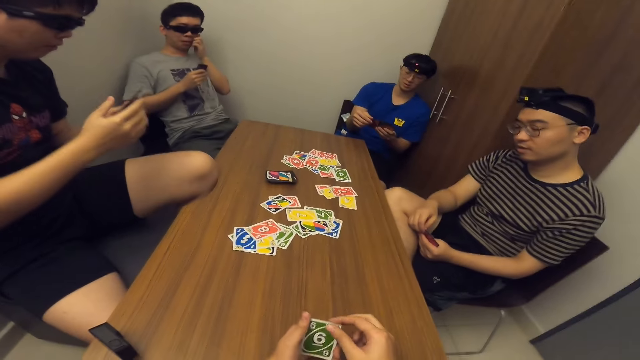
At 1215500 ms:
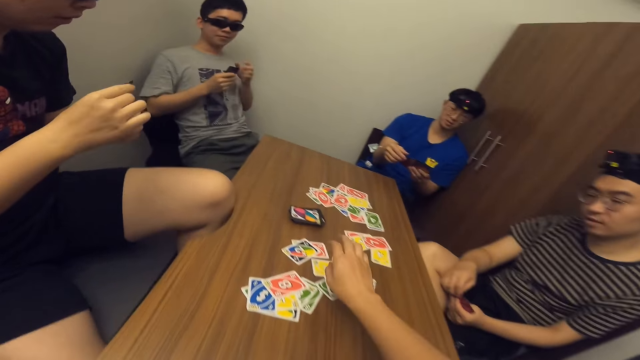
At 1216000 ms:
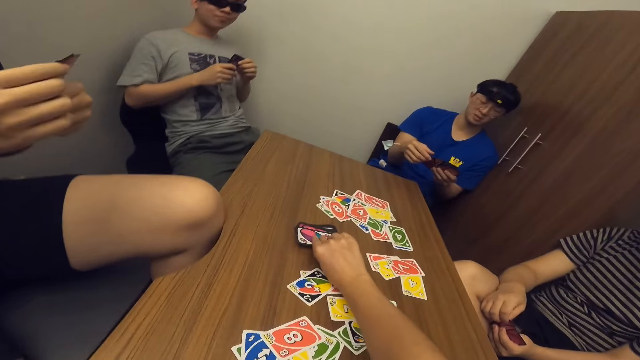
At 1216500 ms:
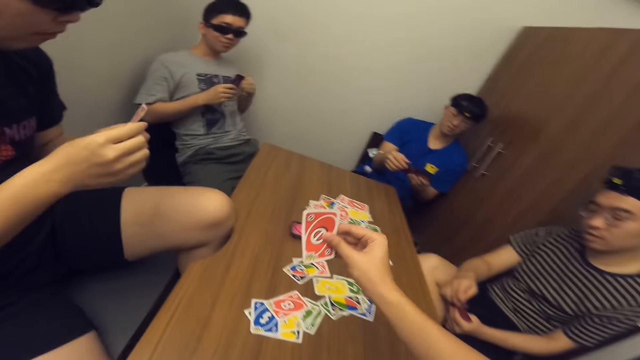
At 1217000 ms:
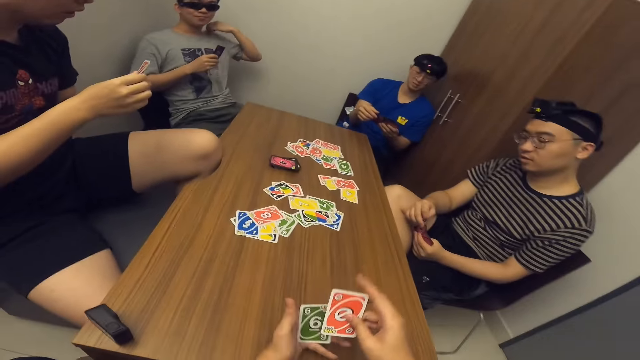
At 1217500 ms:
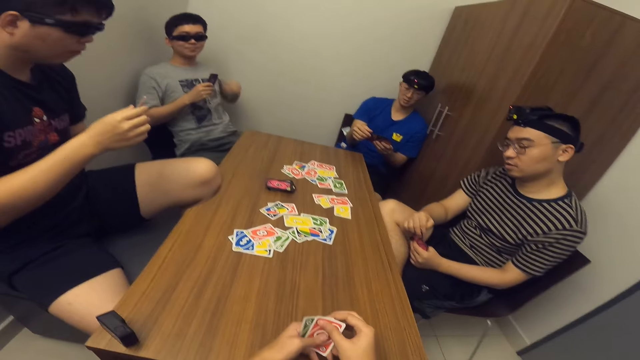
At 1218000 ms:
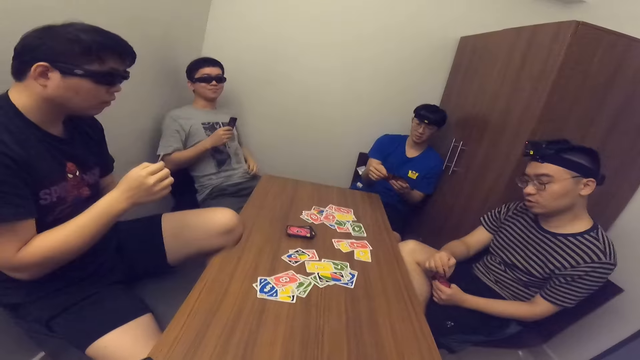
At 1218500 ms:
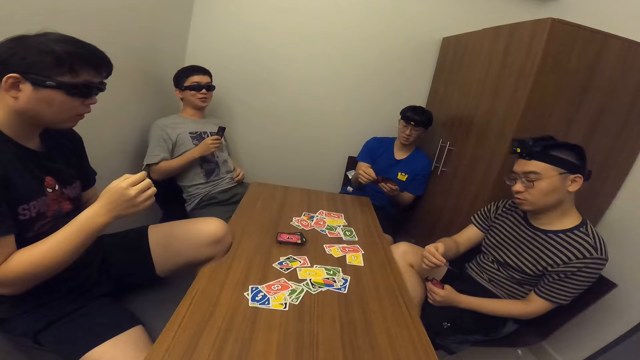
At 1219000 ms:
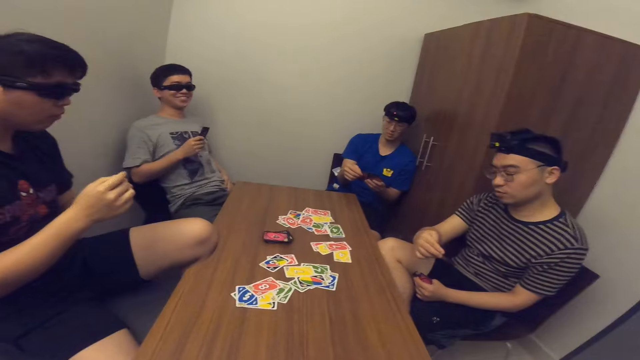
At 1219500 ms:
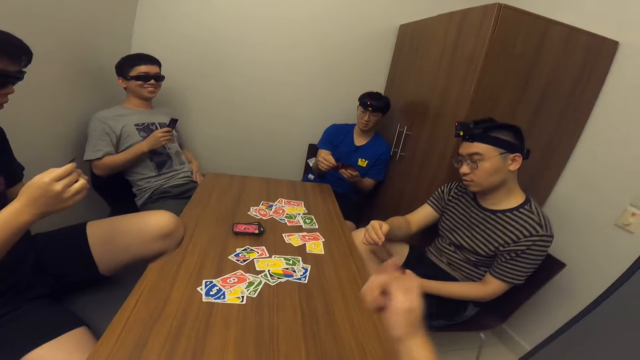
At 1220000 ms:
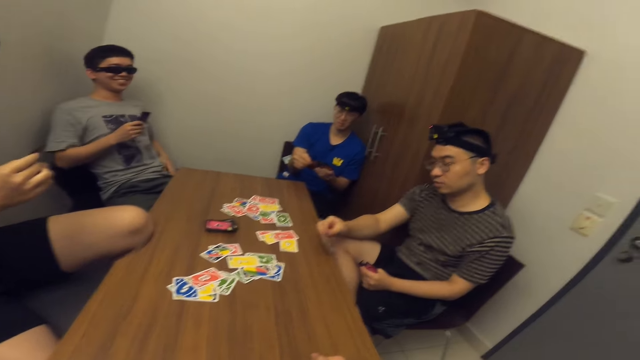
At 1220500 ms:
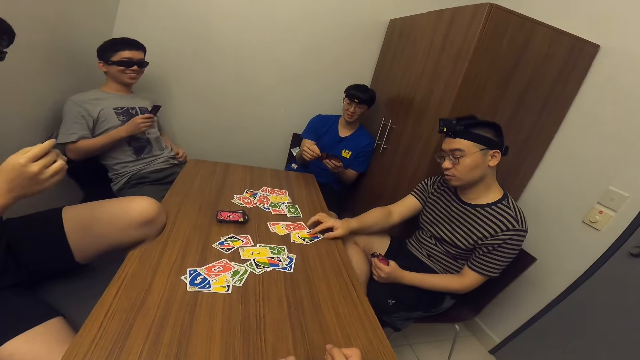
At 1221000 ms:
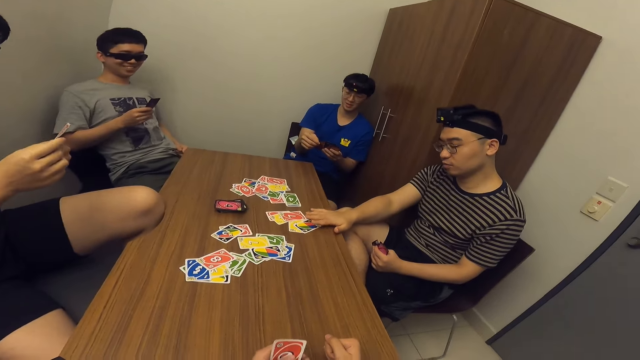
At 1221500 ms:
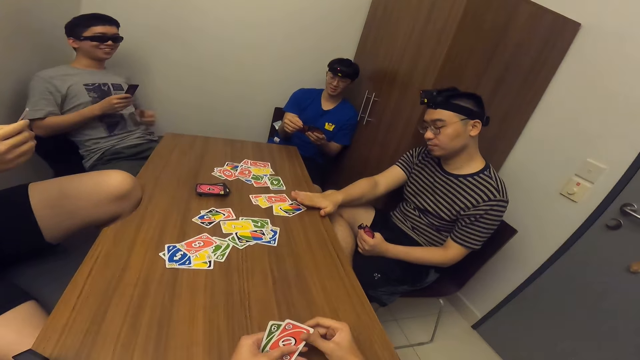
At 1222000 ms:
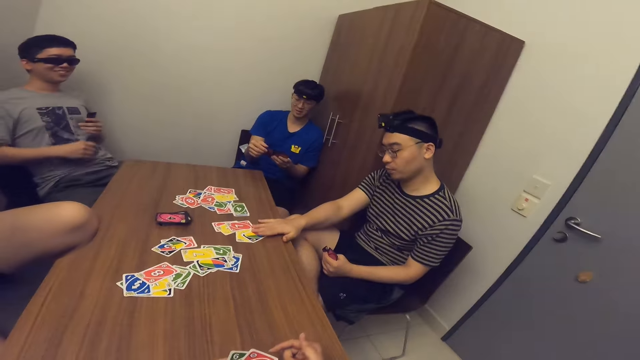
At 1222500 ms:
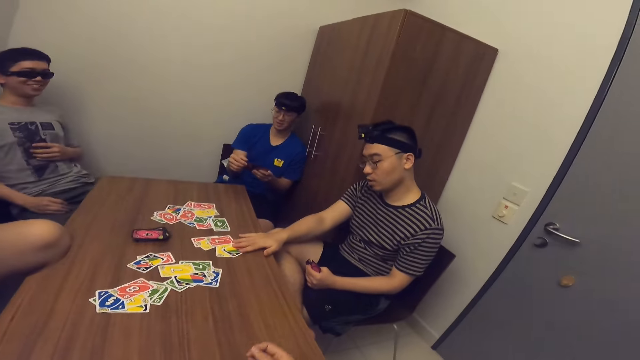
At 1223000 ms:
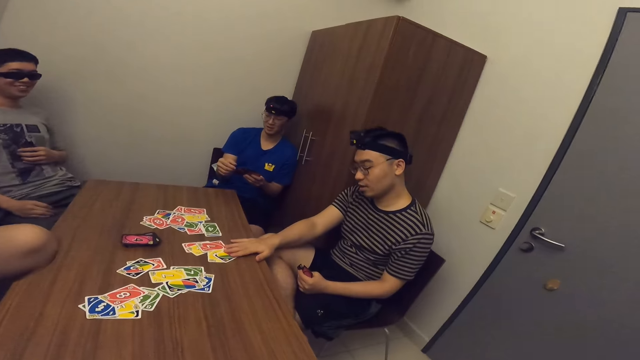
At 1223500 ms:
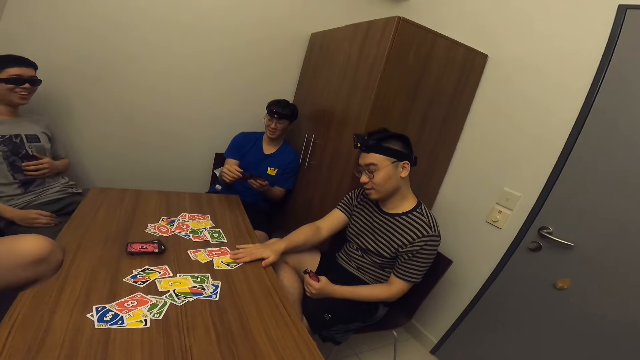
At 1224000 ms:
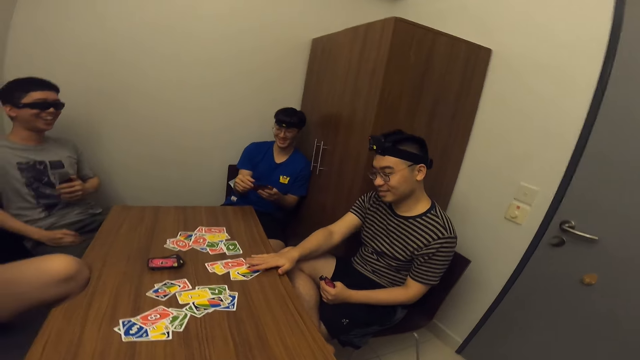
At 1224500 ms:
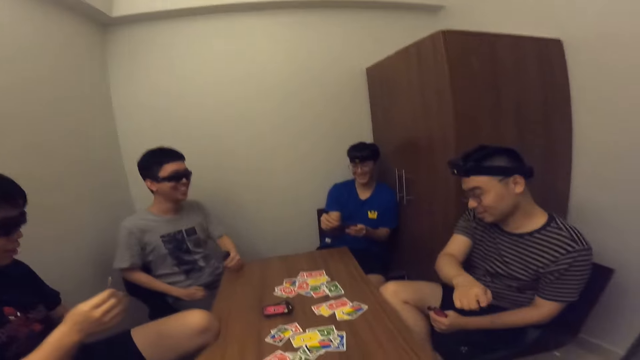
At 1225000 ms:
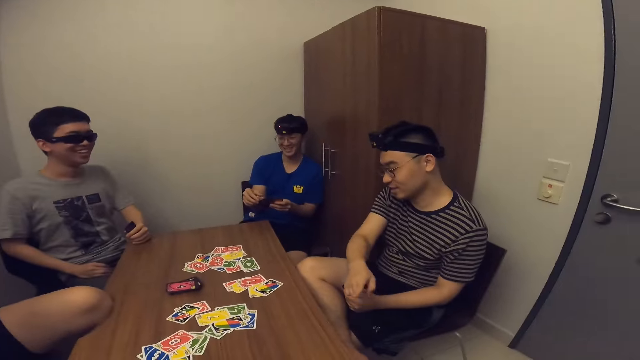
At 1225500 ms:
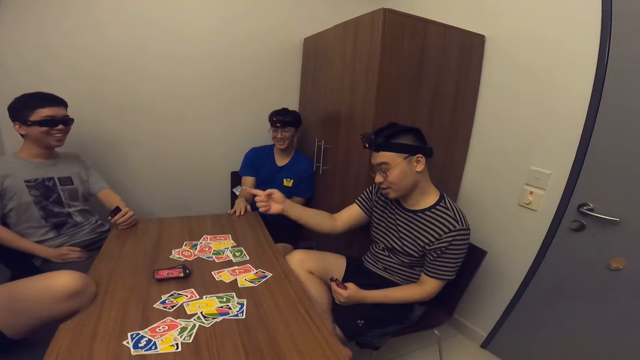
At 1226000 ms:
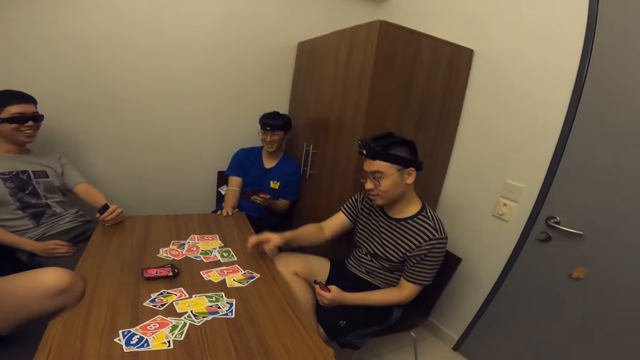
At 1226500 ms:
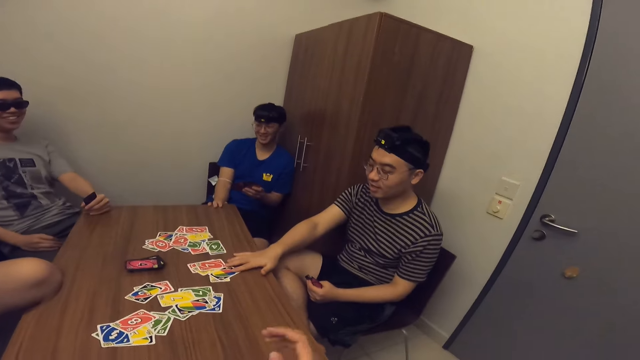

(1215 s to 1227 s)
The camera wearer picks a card from the stack of cards on the table. A man drops a card in his hand on the table.

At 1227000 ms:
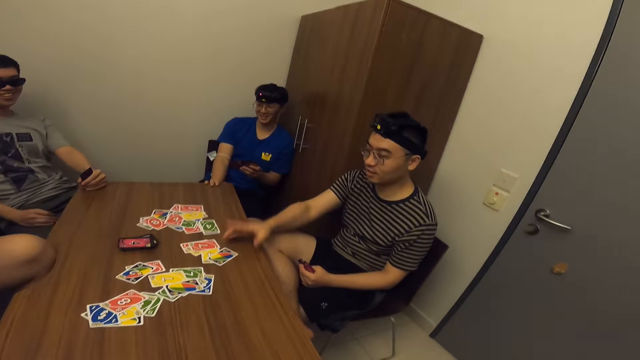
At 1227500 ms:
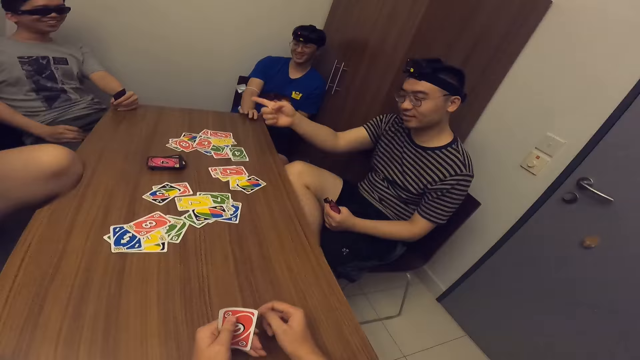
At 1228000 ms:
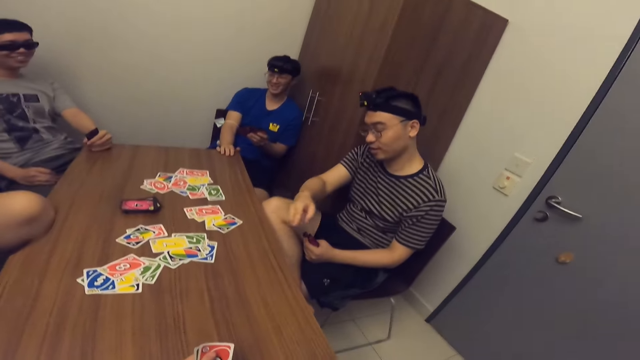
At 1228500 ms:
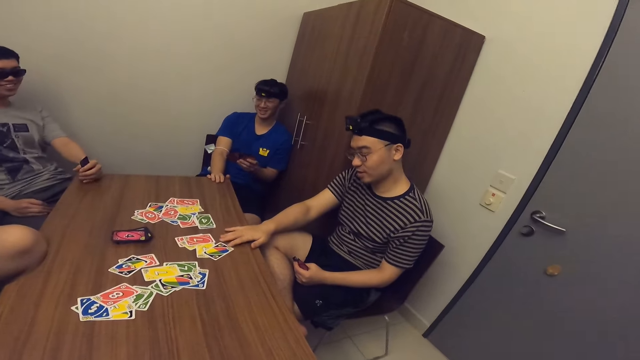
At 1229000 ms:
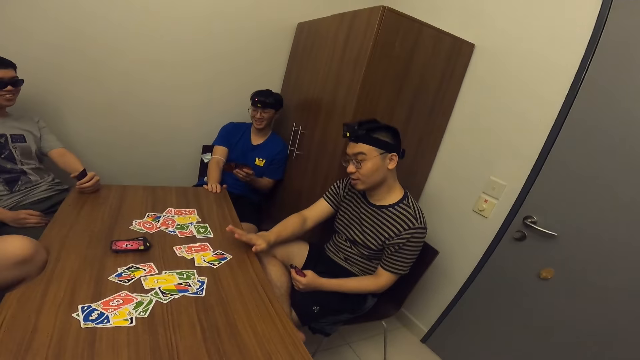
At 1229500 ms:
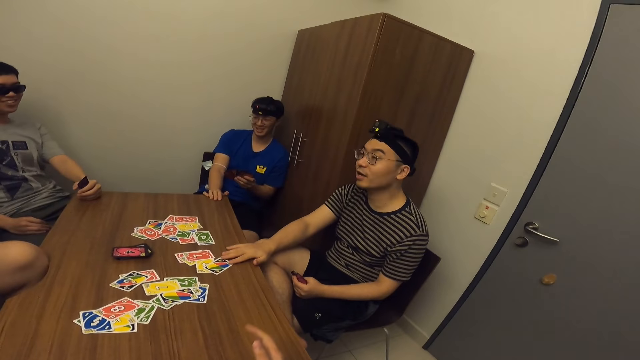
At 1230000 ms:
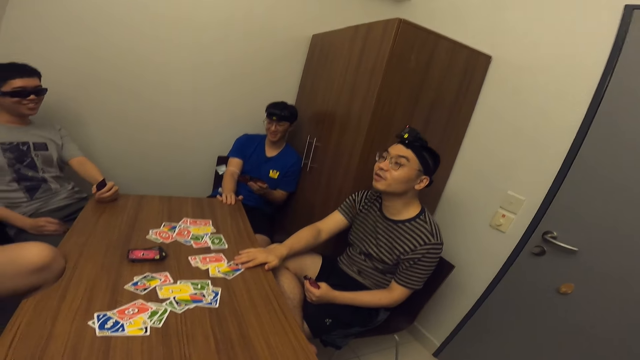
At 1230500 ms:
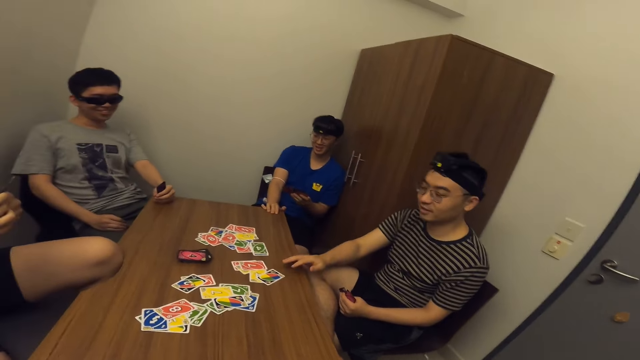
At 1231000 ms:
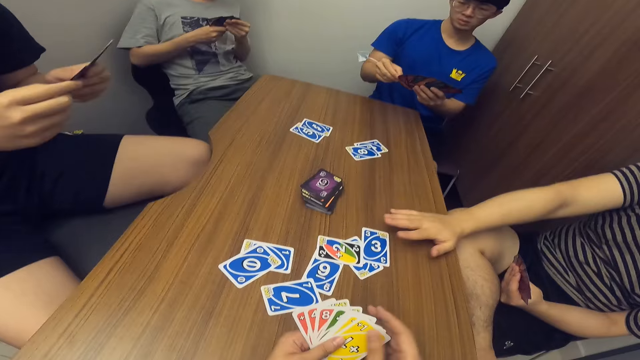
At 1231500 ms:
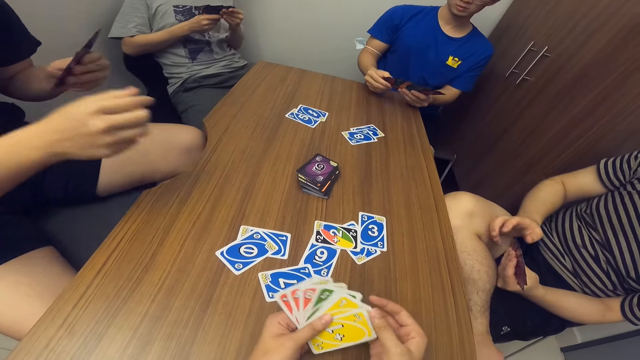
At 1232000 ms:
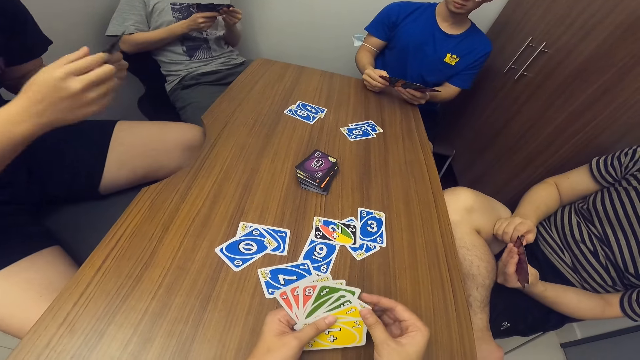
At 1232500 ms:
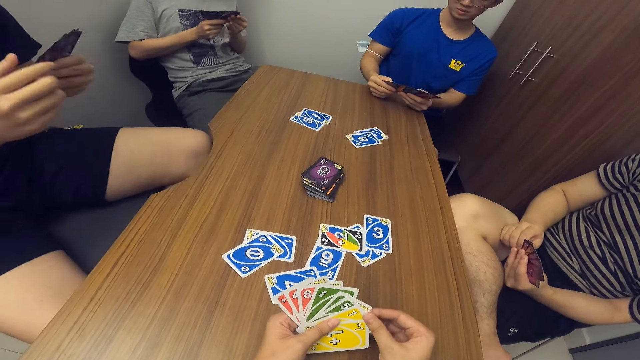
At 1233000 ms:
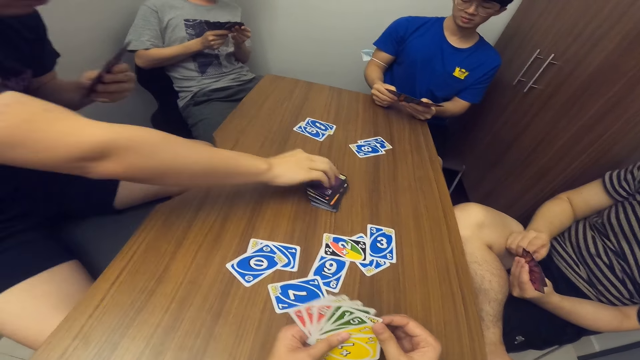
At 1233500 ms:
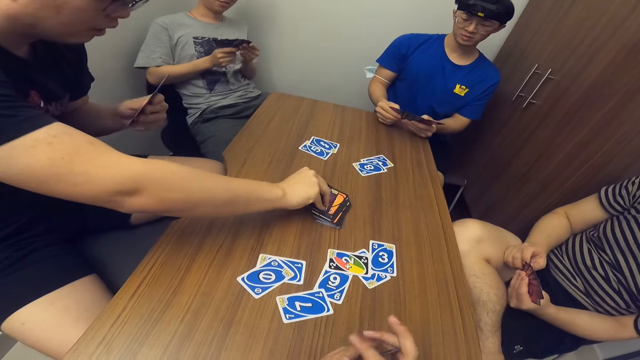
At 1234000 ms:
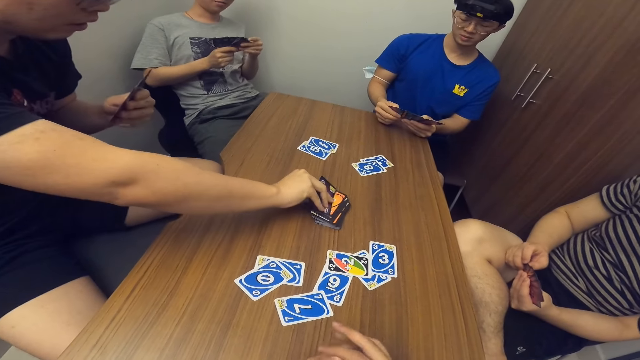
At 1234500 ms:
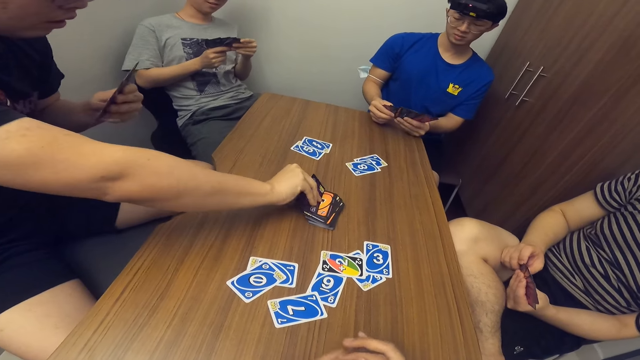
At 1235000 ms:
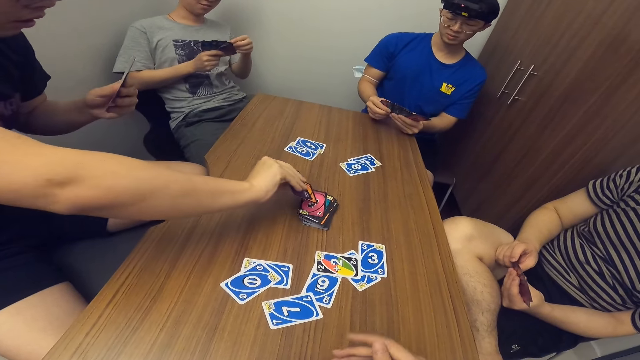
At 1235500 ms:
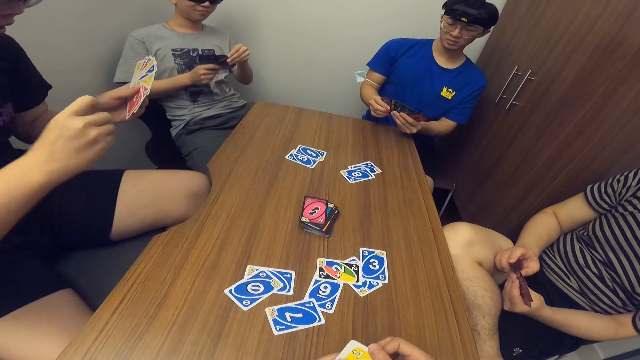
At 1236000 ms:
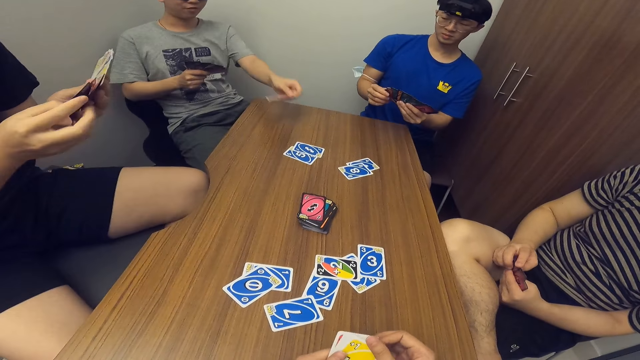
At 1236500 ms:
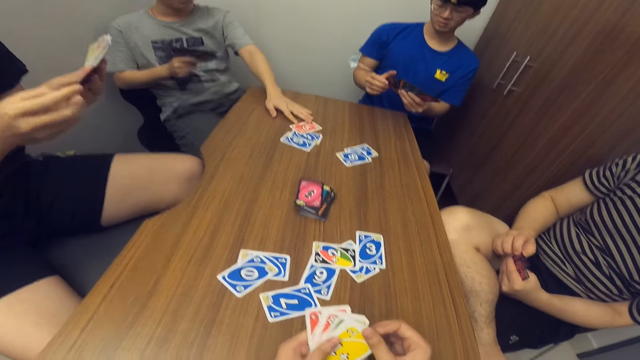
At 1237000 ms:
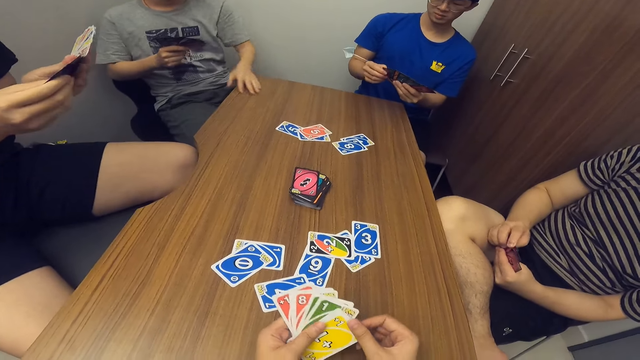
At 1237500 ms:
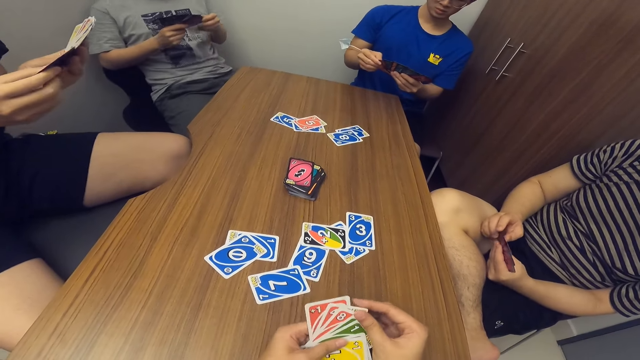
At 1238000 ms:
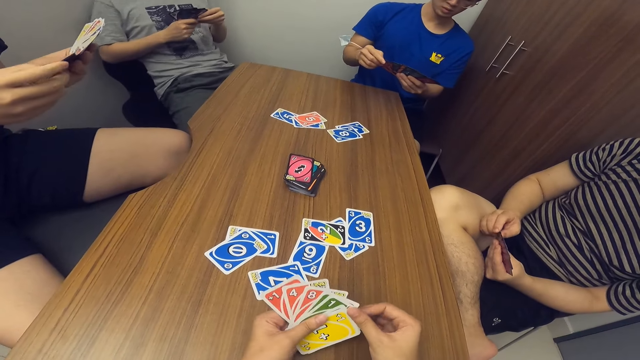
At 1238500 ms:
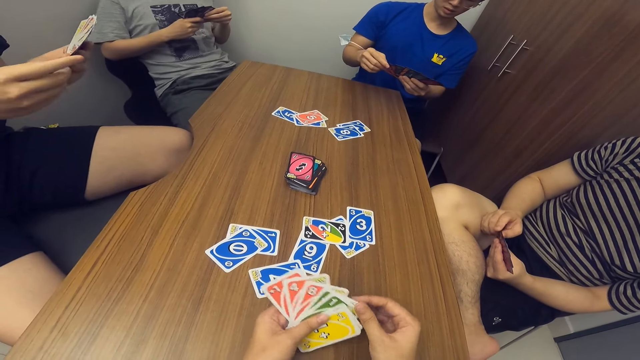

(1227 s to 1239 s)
A man scans through the cards in his hands. The camera wearer scans through the cards in his hands. Another man scans through the cards in his hands. A third man picks some cards from the stack of cards on the table. The first man drops a card in his hand on the table.
